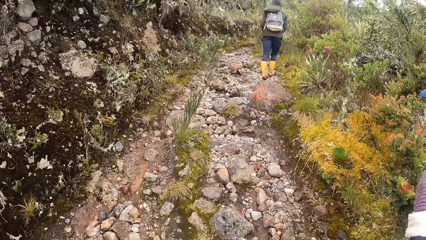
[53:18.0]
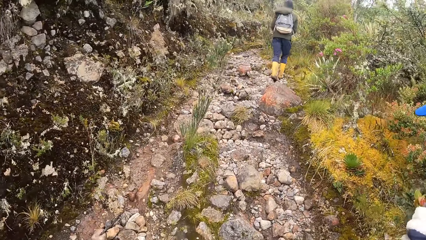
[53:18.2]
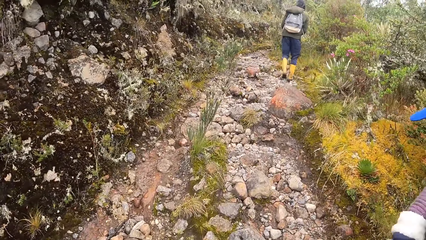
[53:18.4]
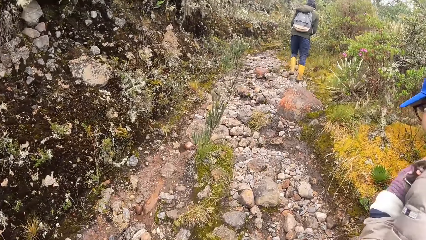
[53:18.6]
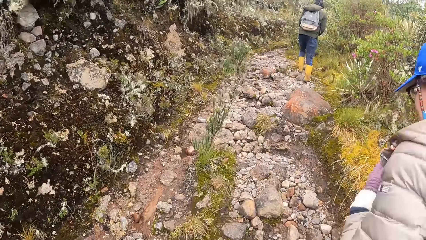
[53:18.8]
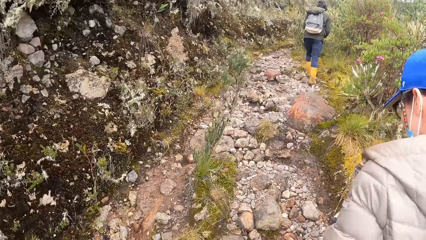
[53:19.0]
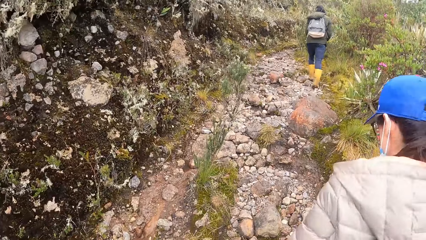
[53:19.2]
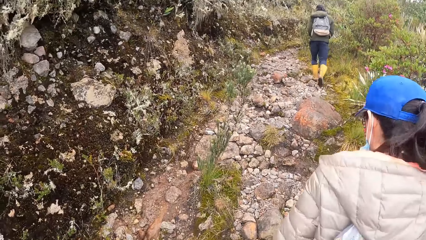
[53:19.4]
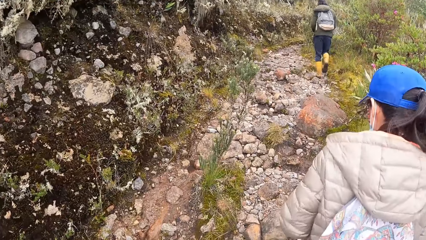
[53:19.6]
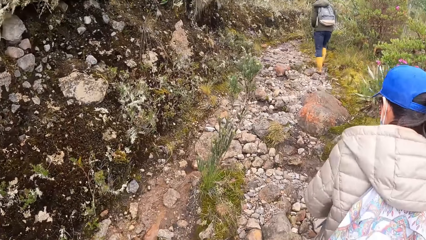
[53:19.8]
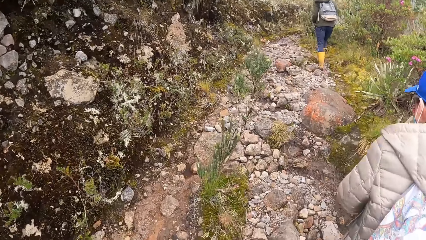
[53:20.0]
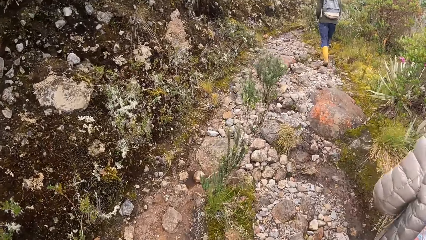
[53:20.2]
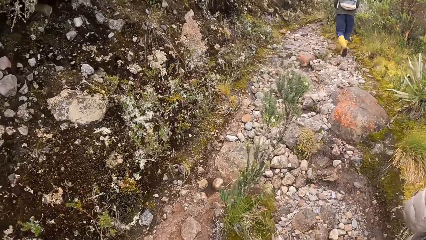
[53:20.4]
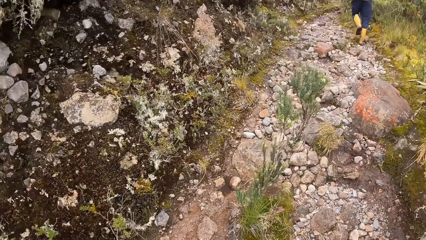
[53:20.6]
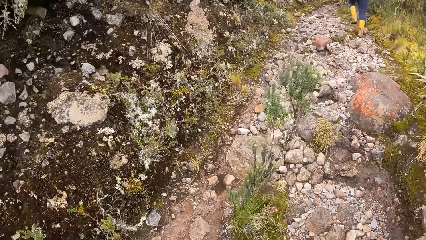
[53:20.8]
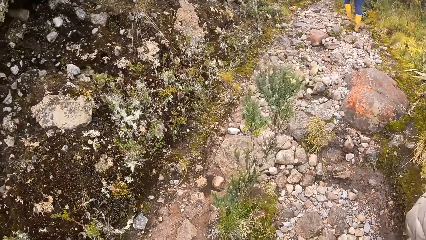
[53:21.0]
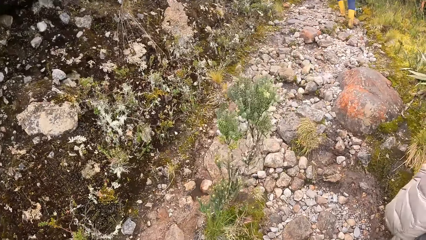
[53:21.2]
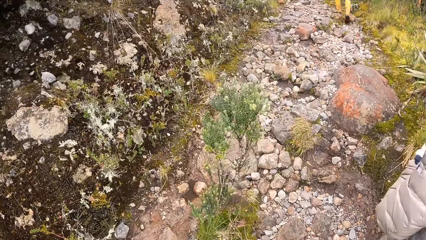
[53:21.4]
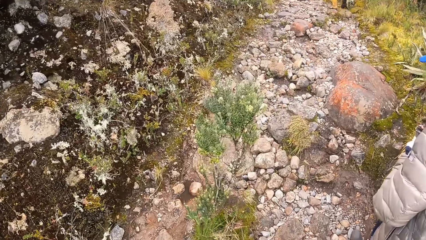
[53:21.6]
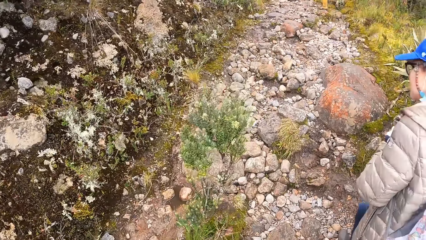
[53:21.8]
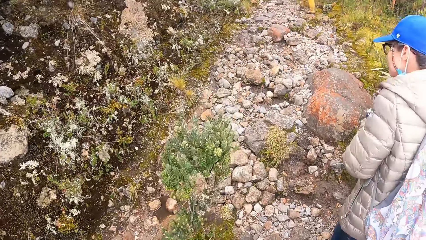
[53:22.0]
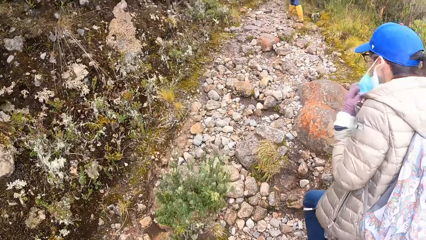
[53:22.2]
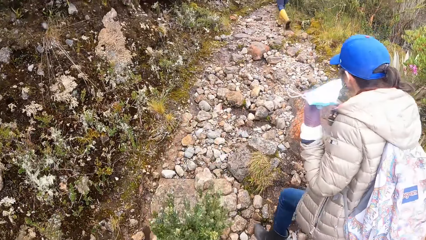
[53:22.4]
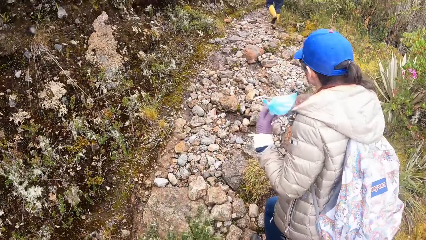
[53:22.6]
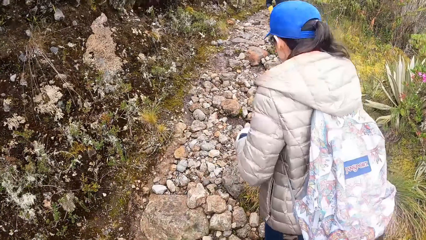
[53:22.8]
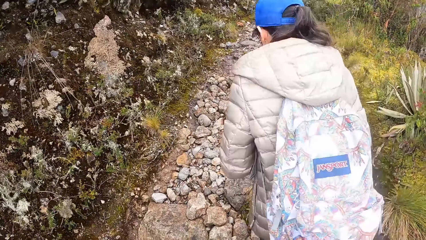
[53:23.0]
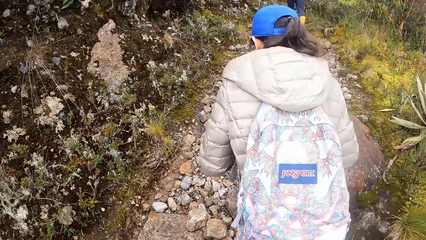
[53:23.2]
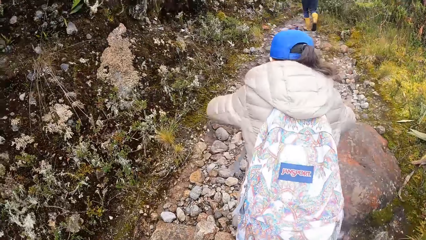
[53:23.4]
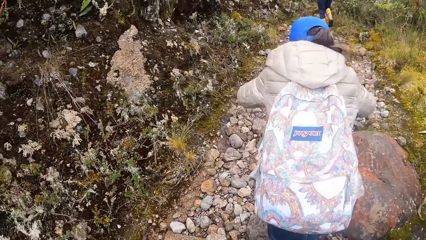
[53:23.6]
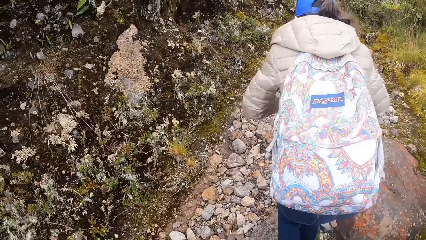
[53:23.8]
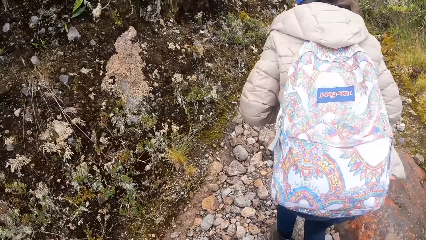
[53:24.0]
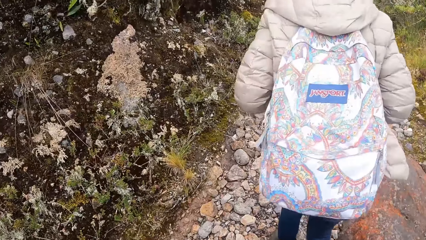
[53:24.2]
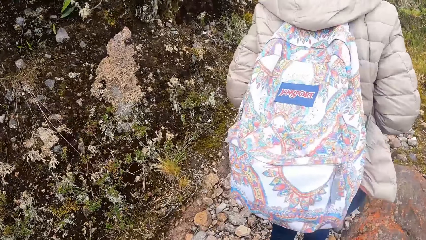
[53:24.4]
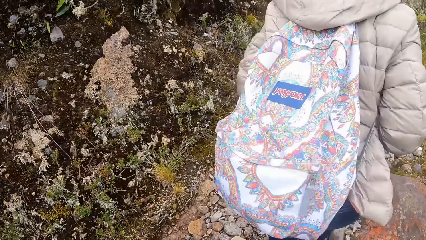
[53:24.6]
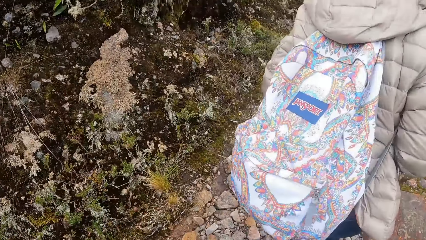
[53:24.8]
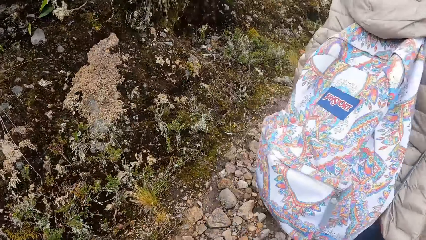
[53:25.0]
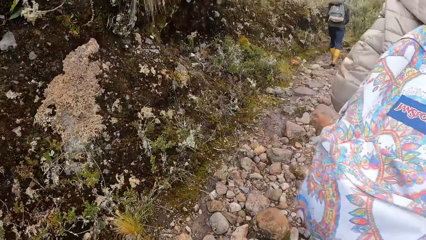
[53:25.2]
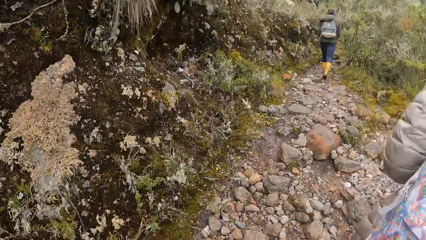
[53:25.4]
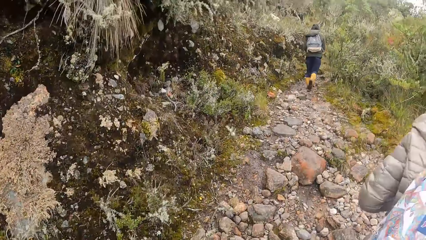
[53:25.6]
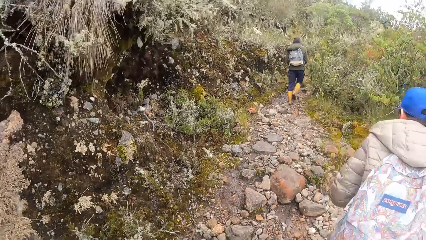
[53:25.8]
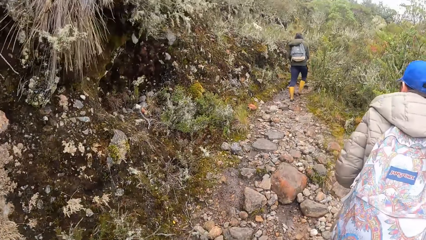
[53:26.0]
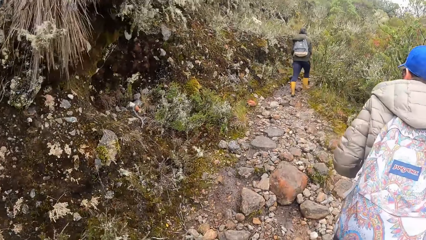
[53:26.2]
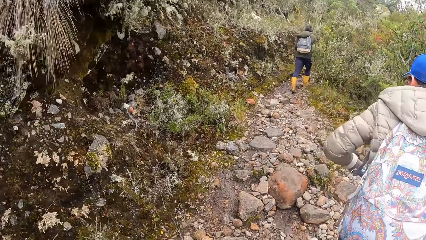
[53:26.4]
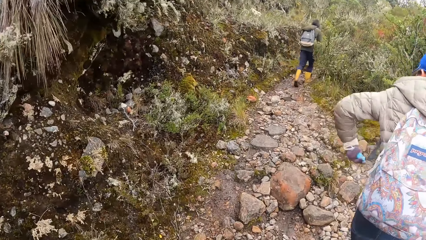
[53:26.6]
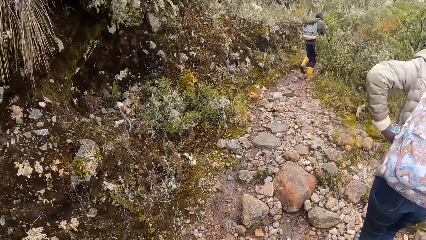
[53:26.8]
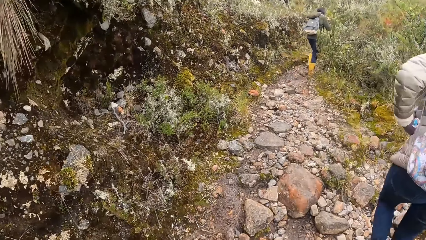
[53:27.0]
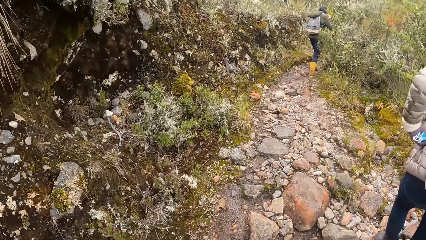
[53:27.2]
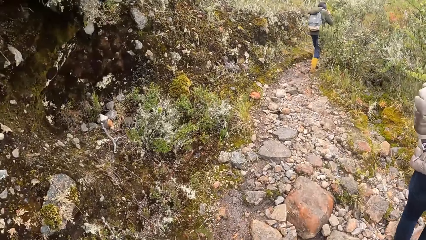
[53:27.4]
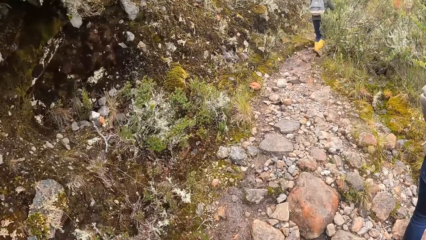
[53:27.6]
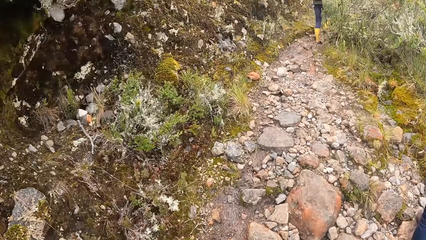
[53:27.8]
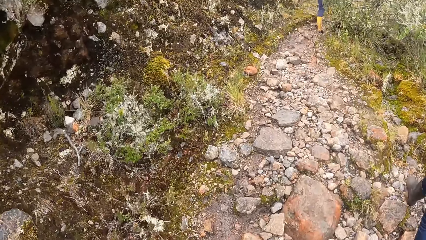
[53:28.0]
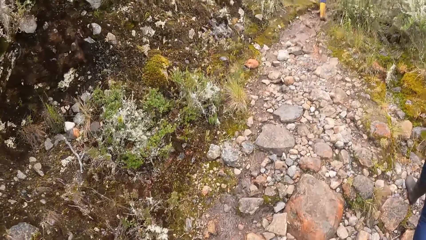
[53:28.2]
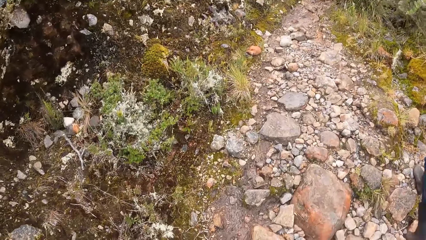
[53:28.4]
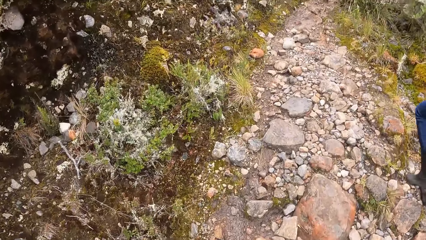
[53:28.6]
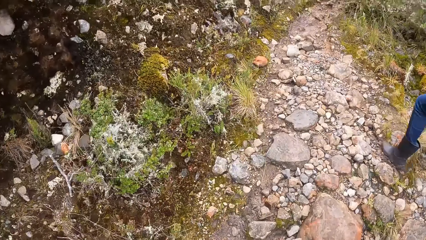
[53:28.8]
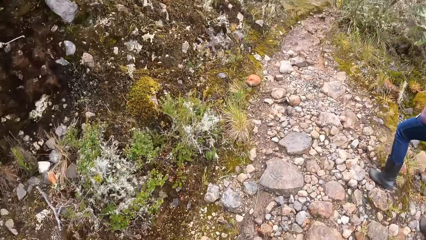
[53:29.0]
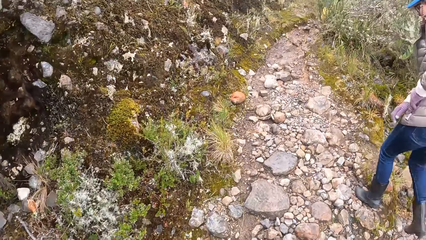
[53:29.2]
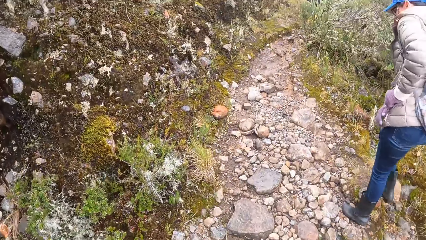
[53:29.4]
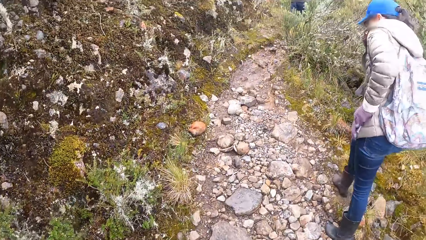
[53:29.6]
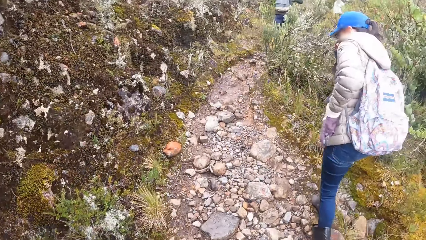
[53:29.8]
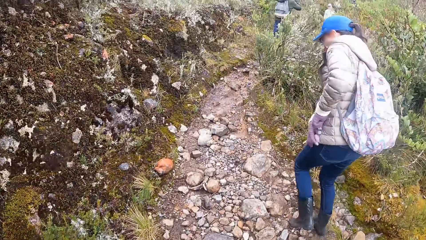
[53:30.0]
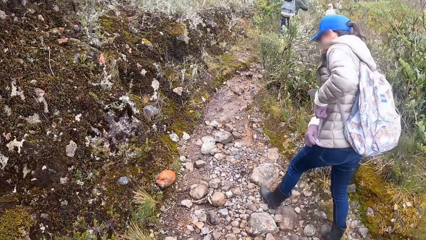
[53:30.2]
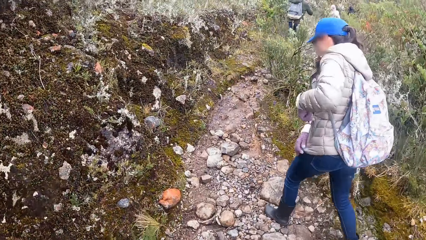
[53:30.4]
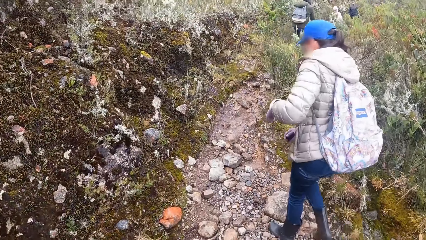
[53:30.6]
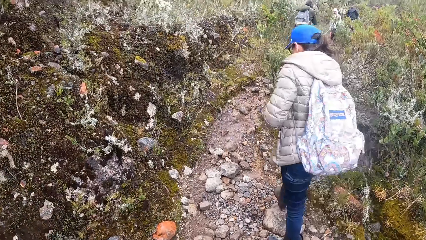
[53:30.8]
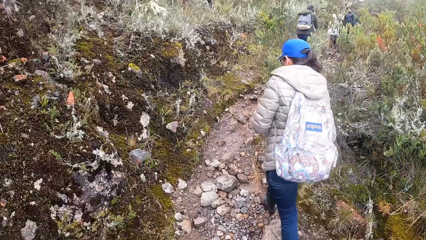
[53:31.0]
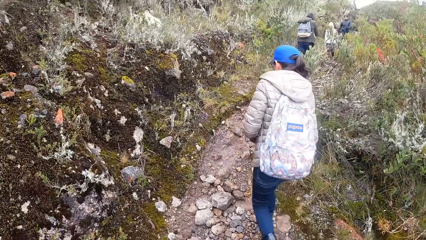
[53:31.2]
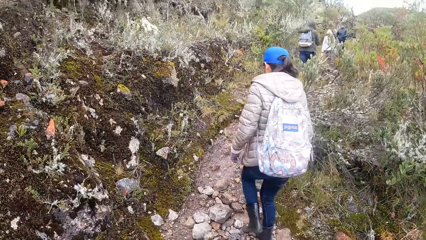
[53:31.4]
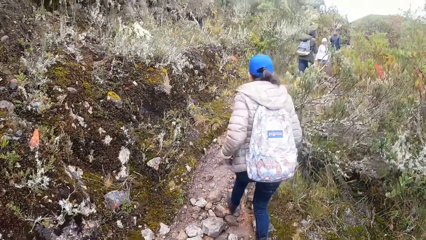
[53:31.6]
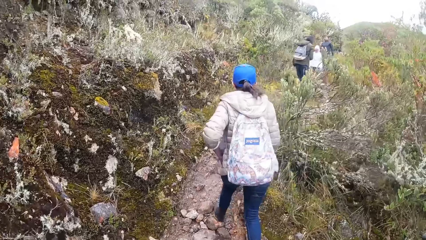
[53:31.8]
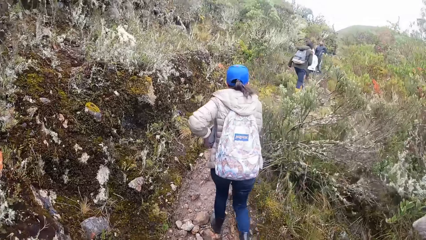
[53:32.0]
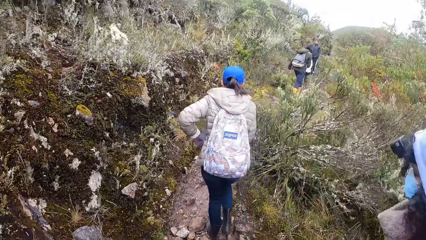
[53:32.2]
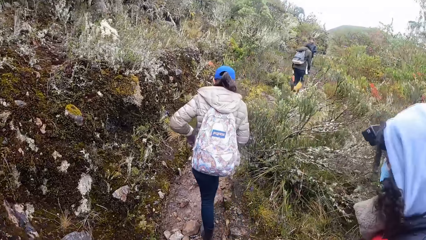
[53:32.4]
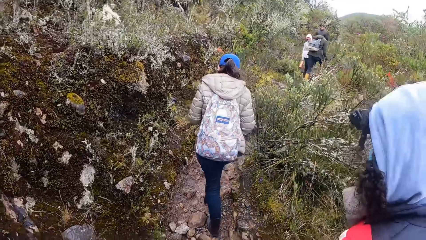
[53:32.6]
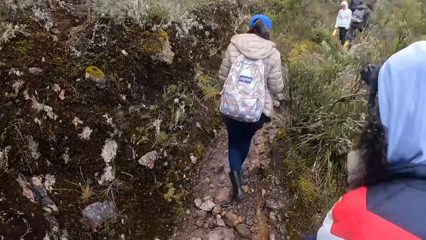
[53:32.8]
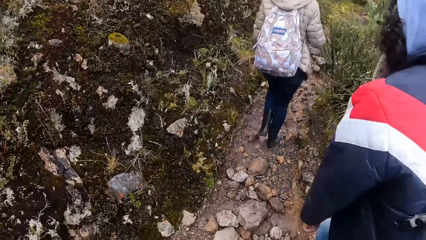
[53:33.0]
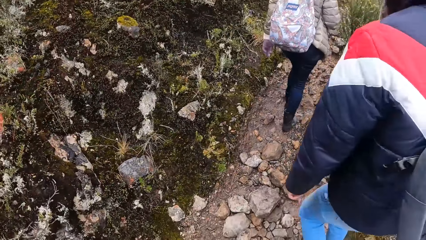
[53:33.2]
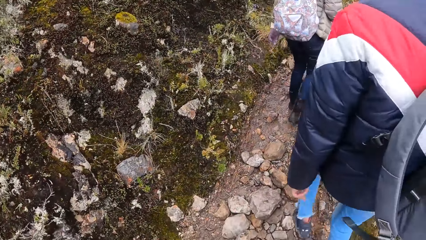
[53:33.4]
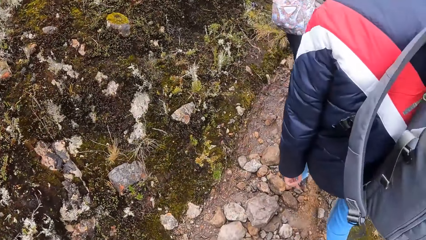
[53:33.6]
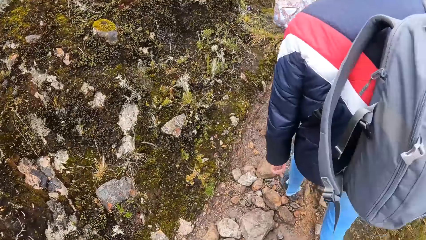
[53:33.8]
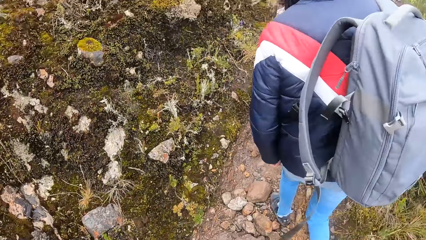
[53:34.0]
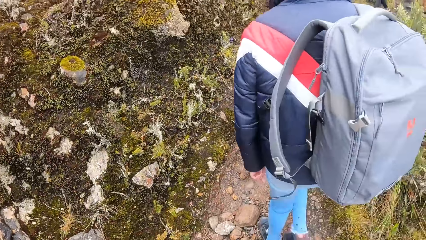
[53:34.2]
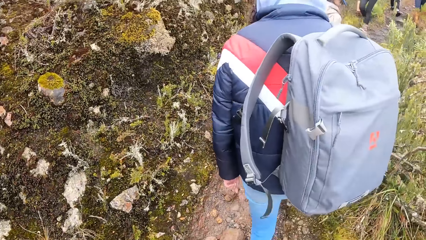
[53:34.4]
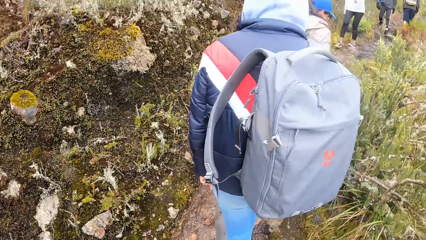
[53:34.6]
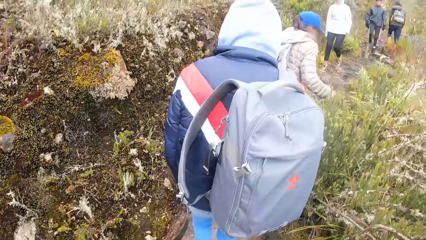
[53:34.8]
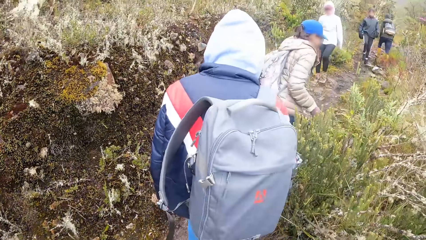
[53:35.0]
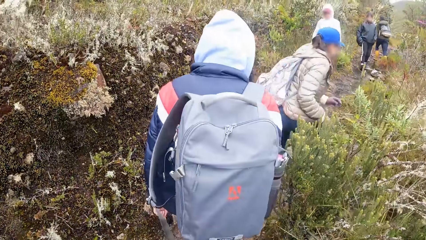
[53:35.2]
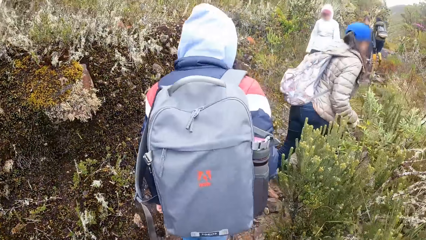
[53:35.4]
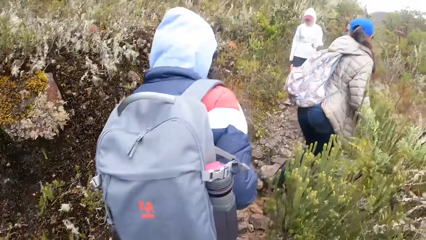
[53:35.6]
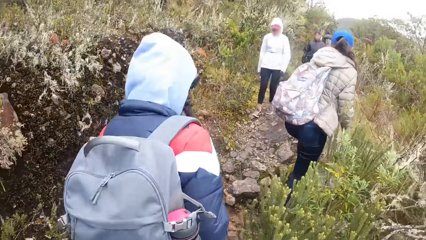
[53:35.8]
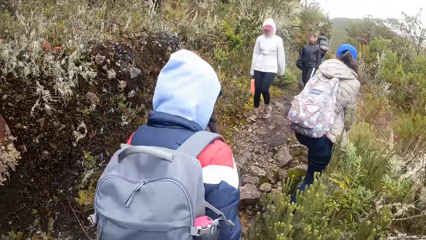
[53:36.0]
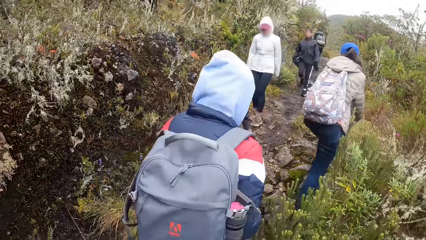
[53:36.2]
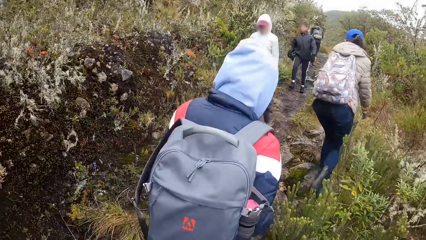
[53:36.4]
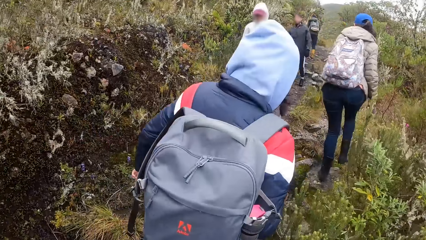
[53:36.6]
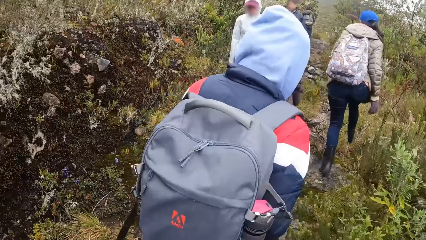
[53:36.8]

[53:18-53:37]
The woman removes the nose mask on her face with her left hand. The woman puts the nose mask in her jacket pocket with her left hand and zips up her jacket pocket with her left hand. Another woman walks past the camera wearer.
